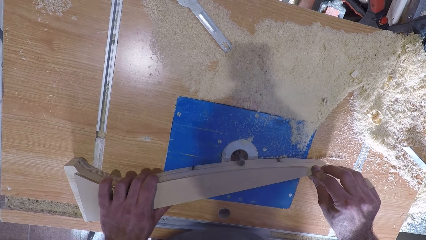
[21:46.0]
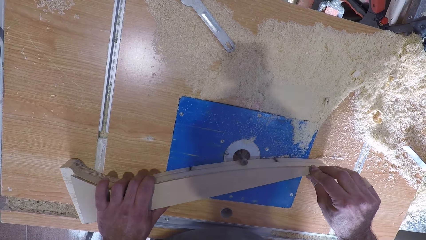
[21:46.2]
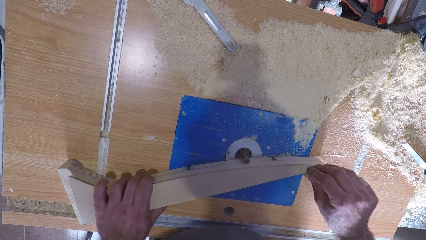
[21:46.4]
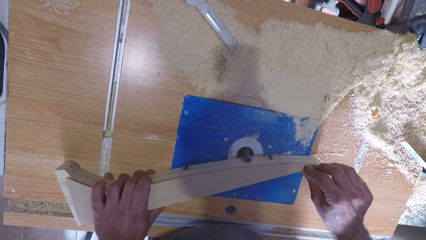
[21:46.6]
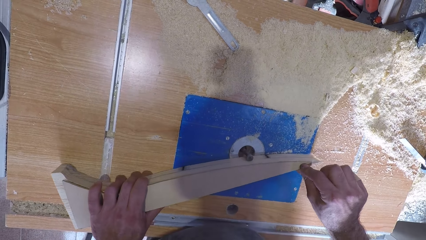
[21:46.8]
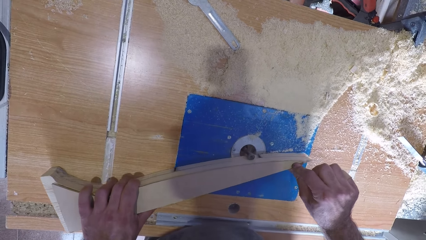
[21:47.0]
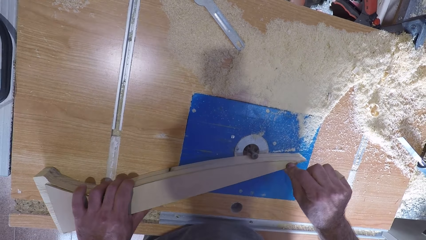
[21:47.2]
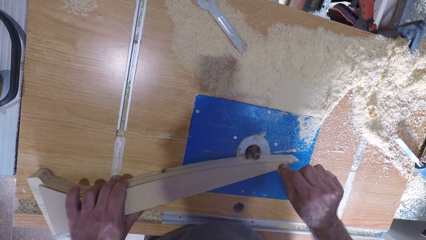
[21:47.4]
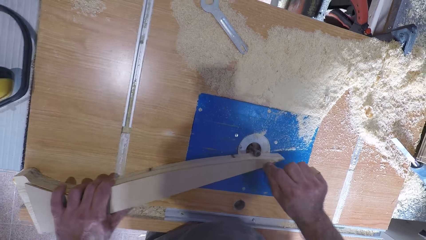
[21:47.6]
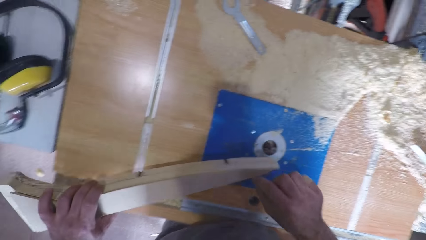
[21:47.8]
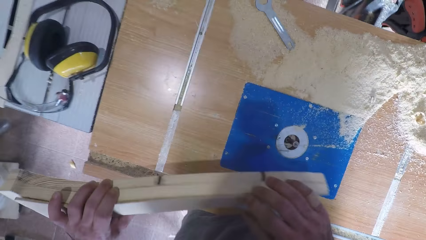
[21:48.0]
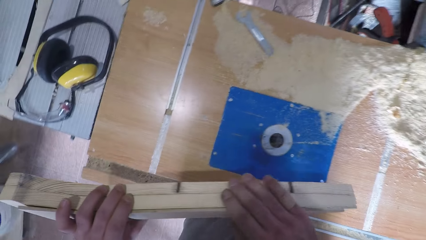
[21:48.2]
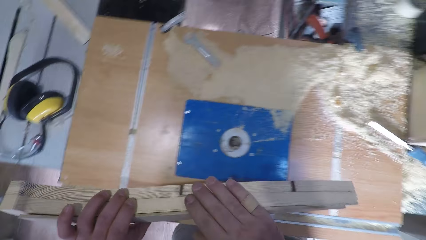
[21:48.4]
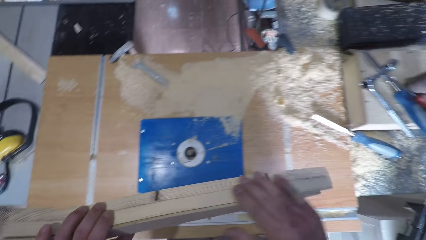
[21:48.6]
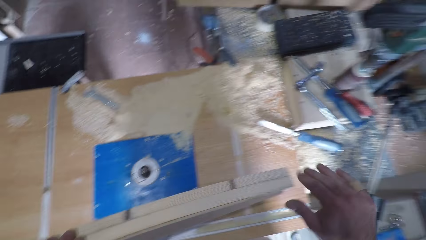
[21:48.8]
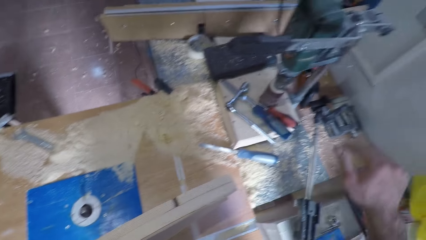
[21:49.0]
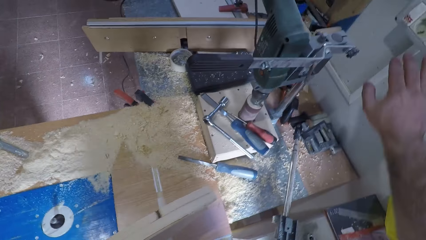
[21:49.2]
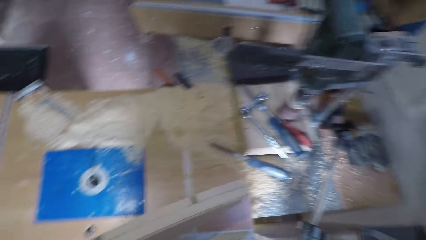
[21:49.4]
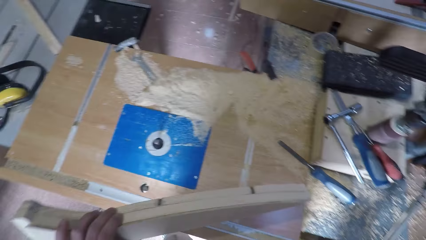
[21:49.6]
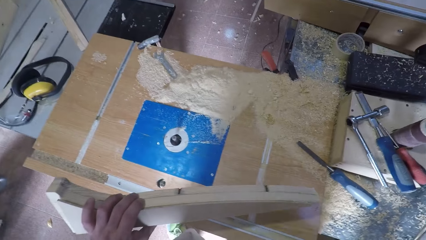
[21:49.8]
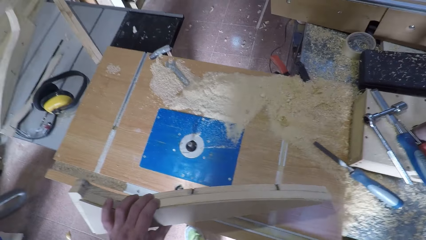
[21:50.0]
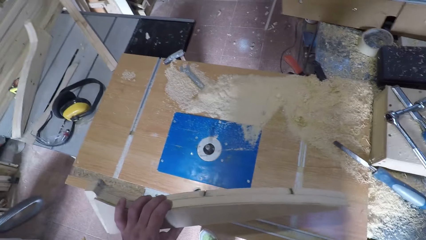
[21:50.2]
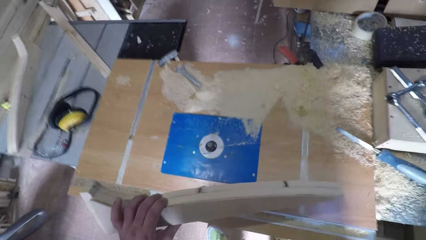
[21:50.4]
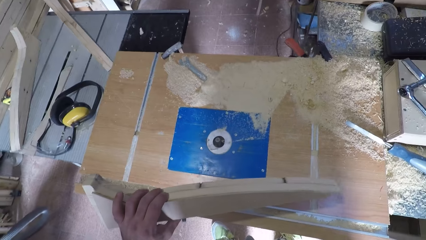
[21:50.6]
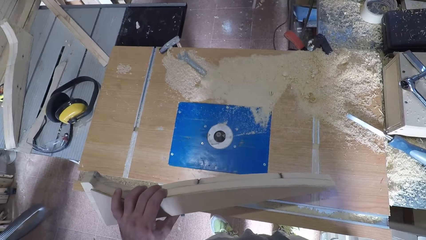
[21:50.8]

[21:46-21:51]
The camera wearer raises the wood with his left hand. He touches the wood with his right hand. He holds the timber. He turns off the table saw.
